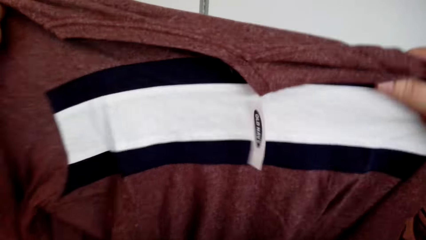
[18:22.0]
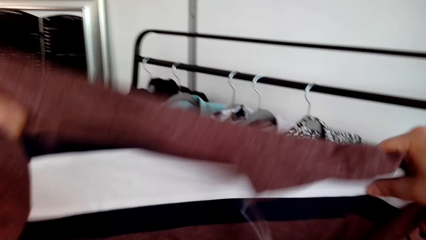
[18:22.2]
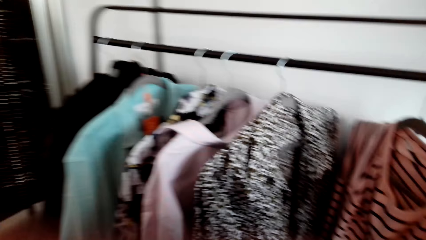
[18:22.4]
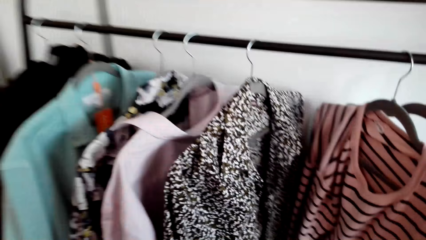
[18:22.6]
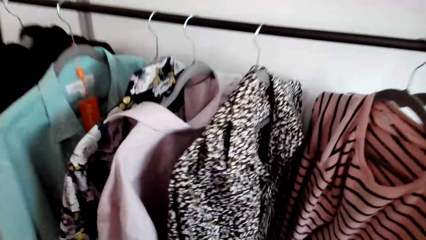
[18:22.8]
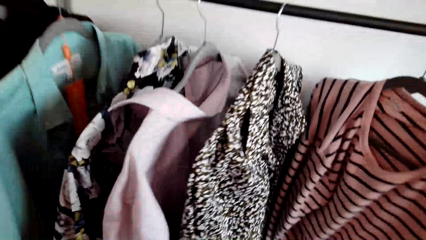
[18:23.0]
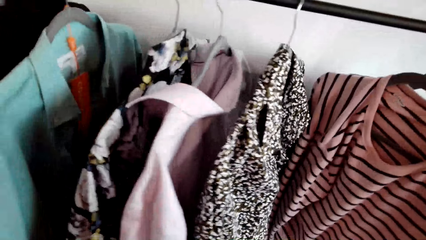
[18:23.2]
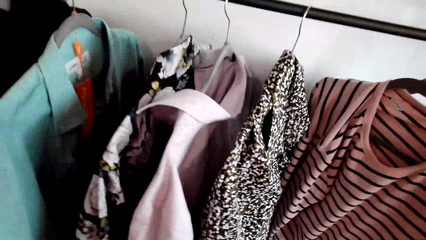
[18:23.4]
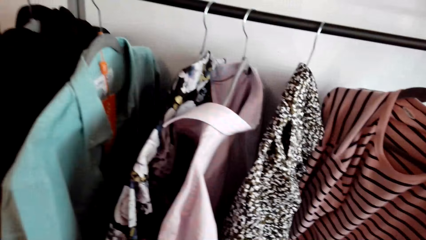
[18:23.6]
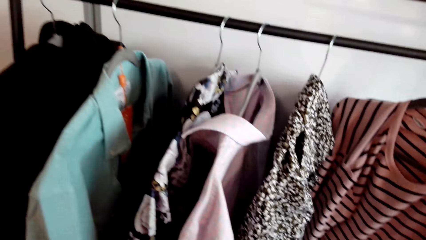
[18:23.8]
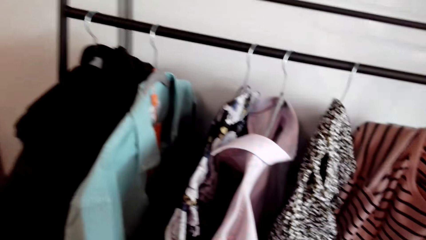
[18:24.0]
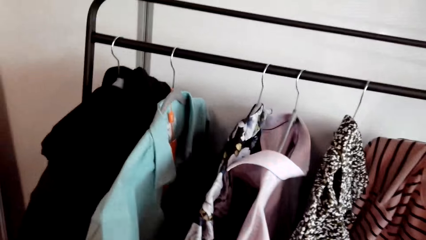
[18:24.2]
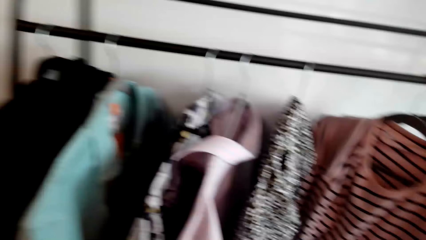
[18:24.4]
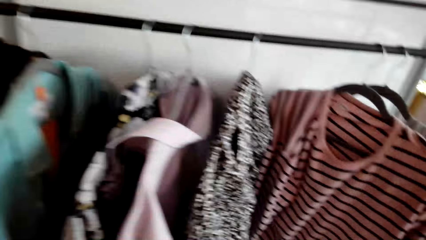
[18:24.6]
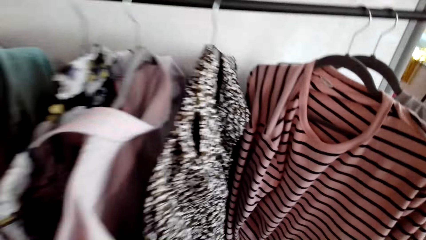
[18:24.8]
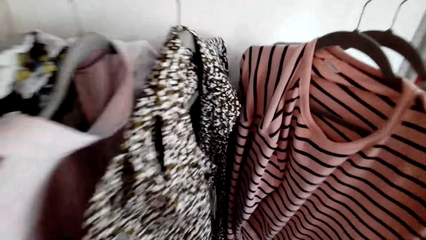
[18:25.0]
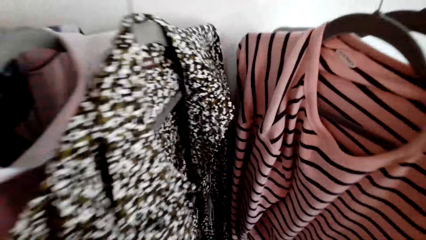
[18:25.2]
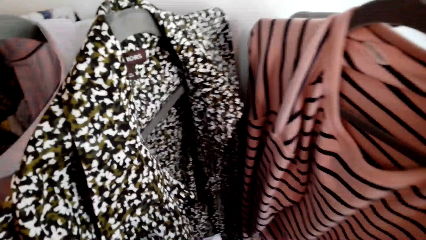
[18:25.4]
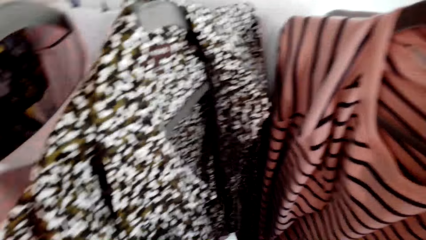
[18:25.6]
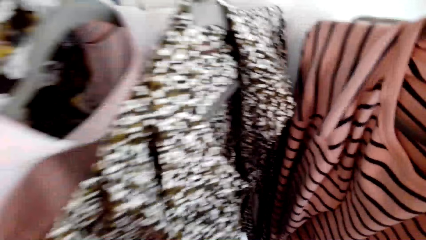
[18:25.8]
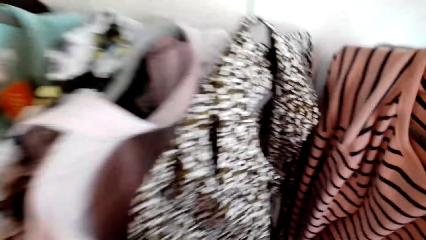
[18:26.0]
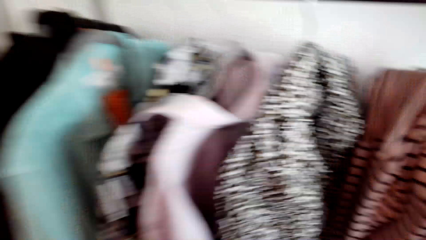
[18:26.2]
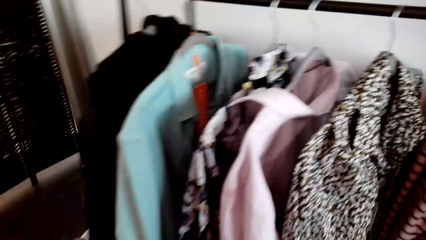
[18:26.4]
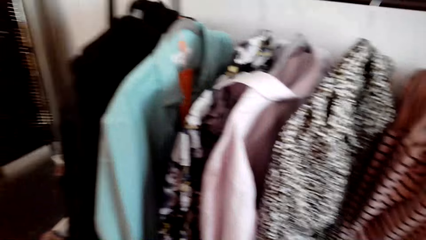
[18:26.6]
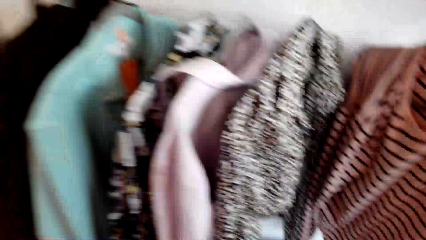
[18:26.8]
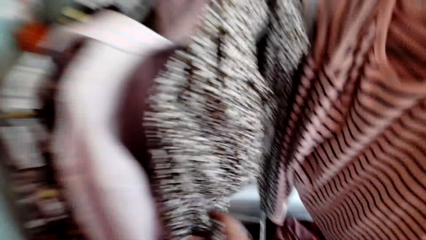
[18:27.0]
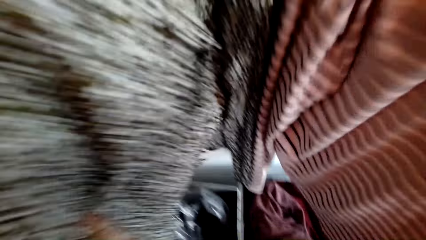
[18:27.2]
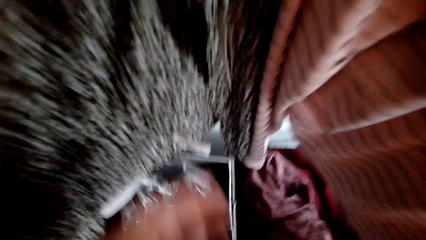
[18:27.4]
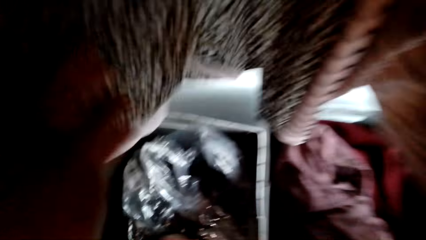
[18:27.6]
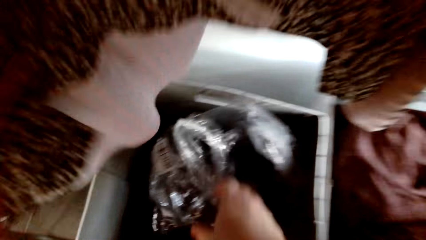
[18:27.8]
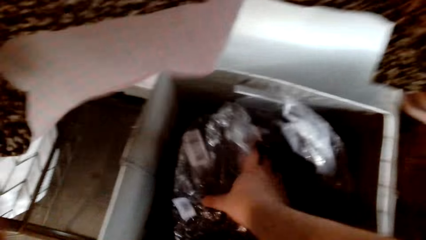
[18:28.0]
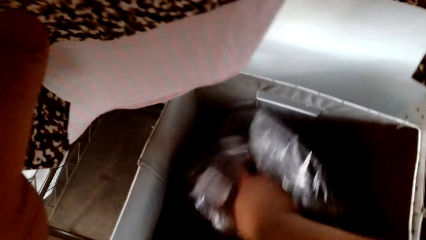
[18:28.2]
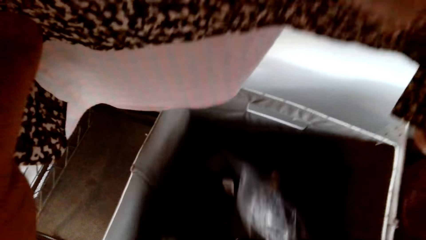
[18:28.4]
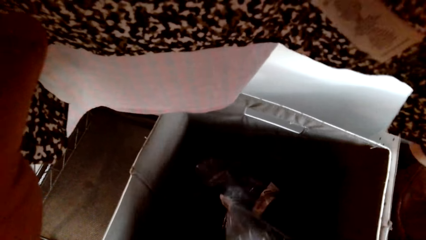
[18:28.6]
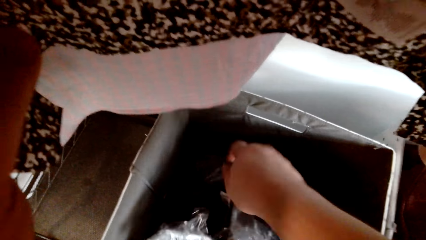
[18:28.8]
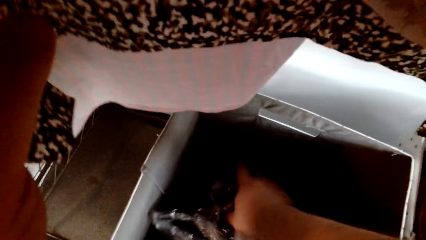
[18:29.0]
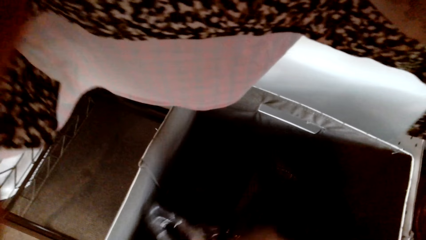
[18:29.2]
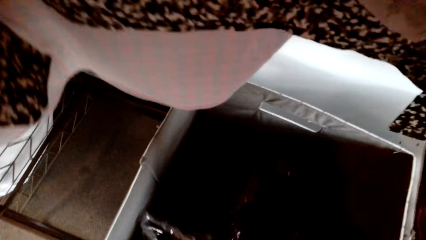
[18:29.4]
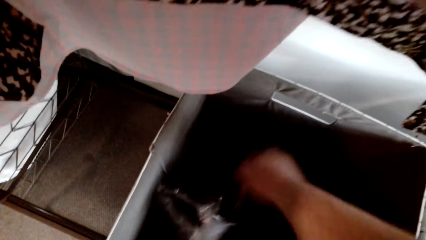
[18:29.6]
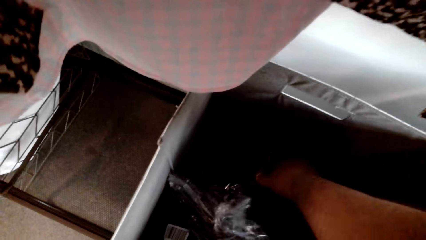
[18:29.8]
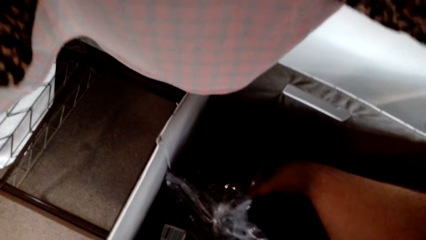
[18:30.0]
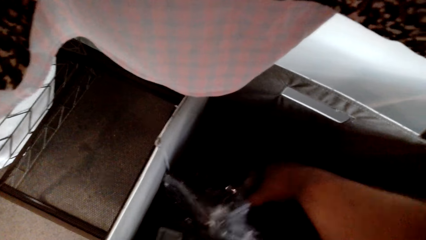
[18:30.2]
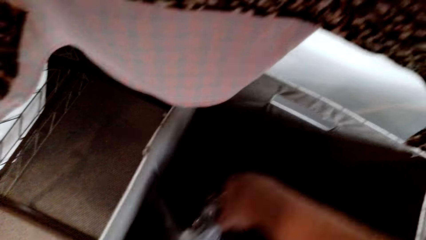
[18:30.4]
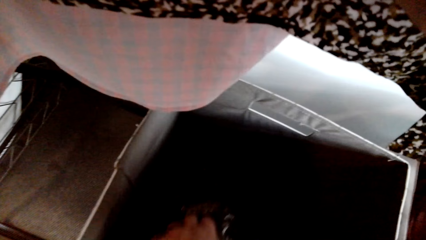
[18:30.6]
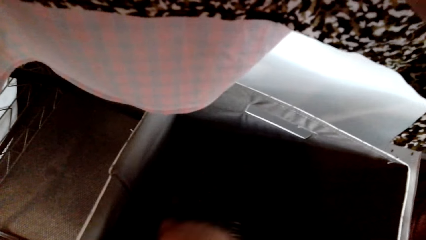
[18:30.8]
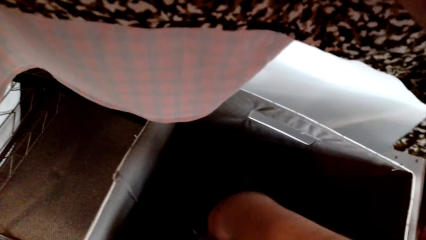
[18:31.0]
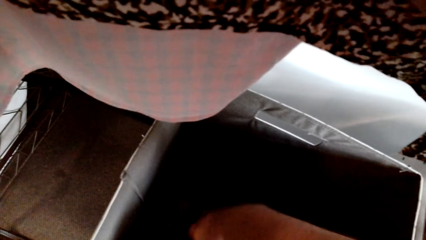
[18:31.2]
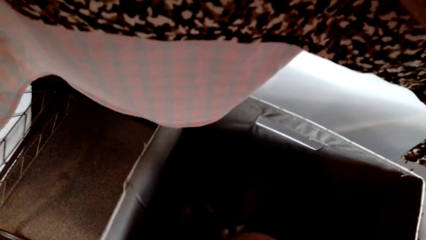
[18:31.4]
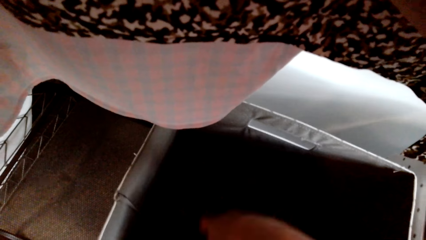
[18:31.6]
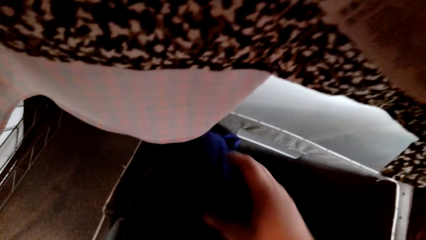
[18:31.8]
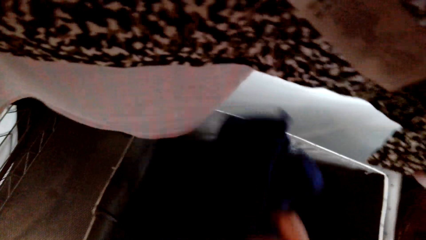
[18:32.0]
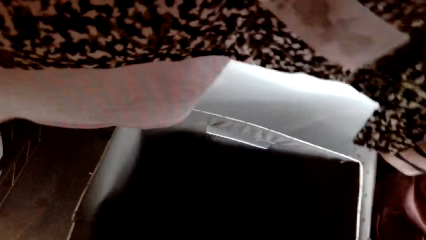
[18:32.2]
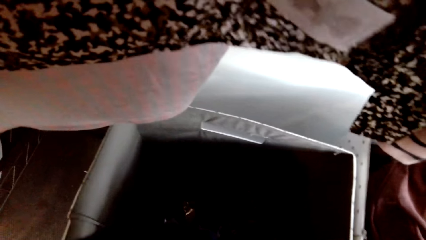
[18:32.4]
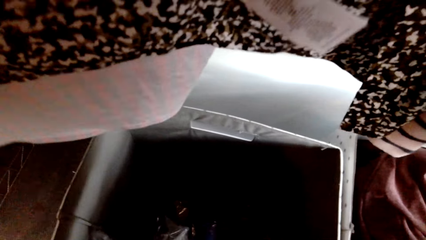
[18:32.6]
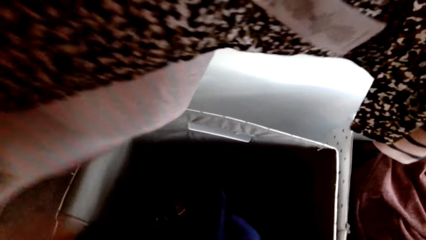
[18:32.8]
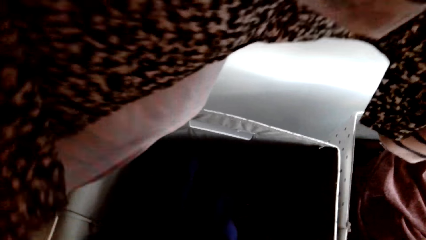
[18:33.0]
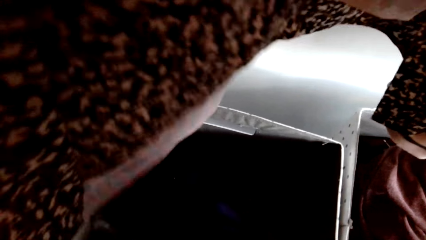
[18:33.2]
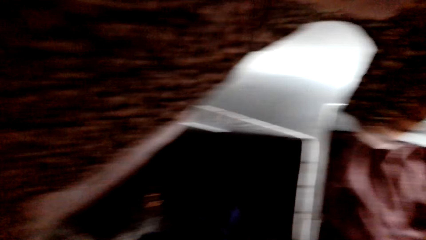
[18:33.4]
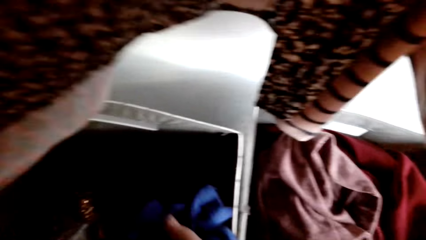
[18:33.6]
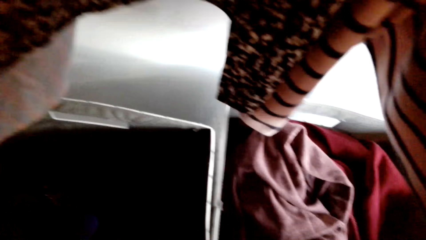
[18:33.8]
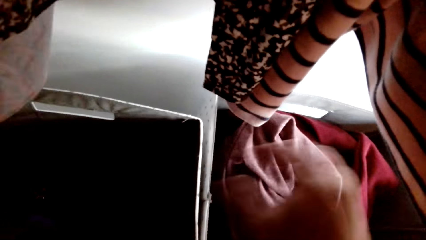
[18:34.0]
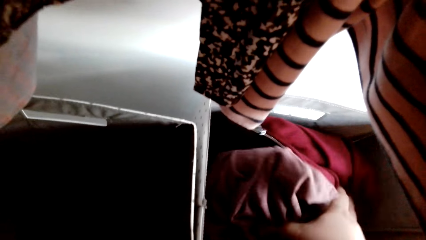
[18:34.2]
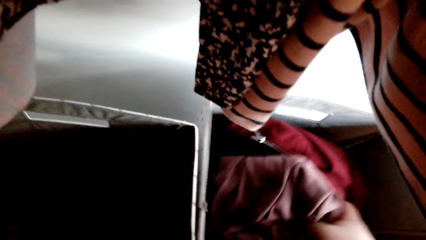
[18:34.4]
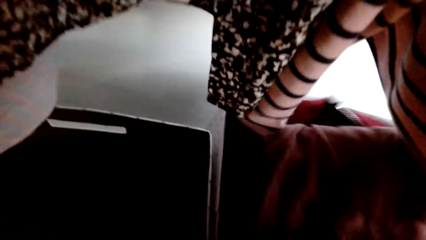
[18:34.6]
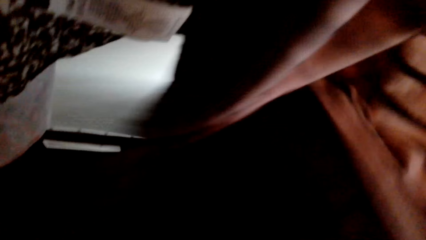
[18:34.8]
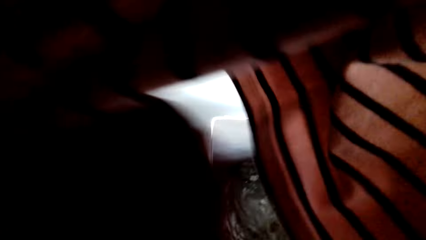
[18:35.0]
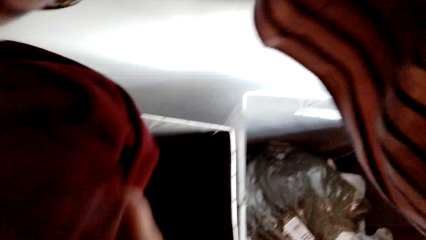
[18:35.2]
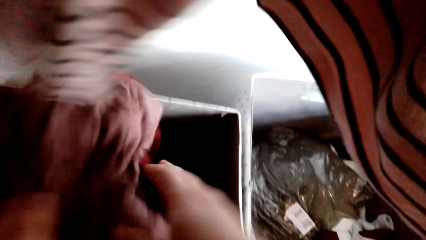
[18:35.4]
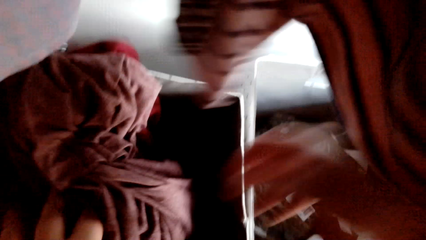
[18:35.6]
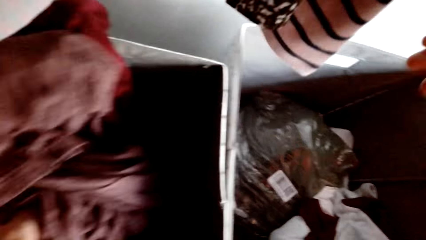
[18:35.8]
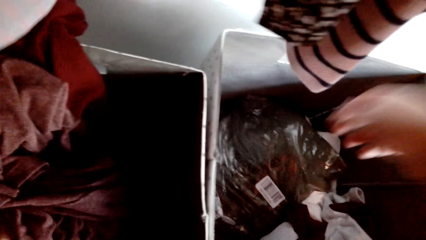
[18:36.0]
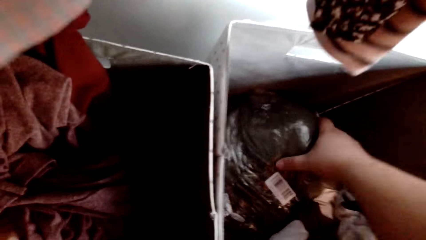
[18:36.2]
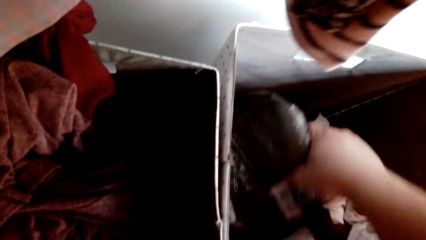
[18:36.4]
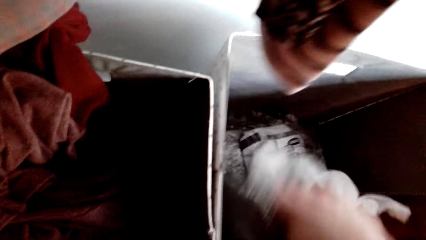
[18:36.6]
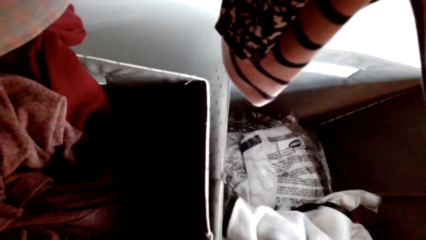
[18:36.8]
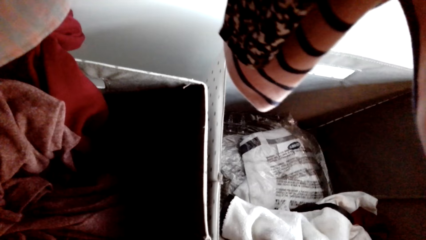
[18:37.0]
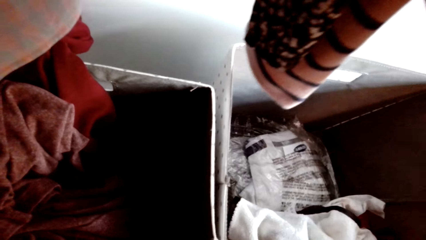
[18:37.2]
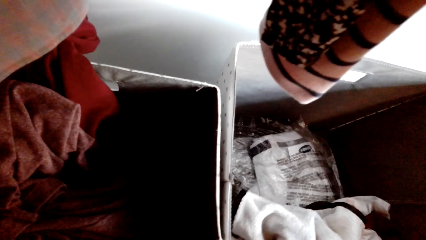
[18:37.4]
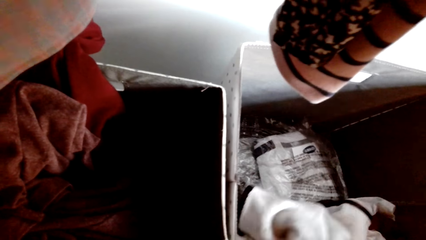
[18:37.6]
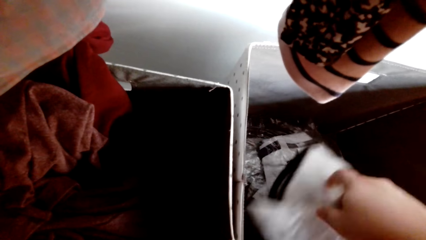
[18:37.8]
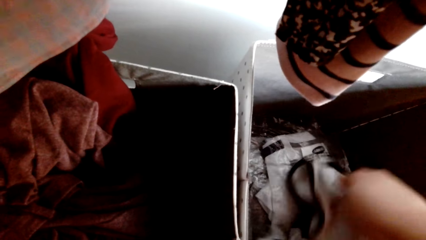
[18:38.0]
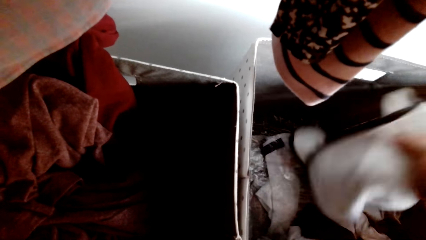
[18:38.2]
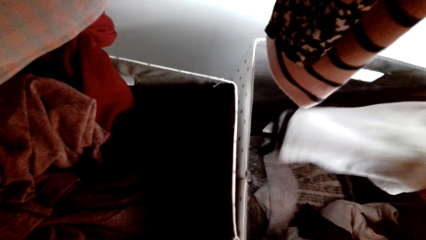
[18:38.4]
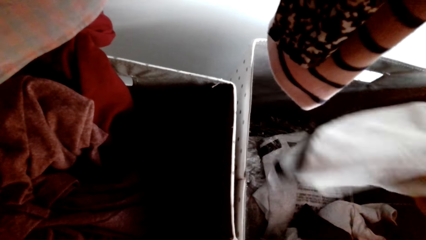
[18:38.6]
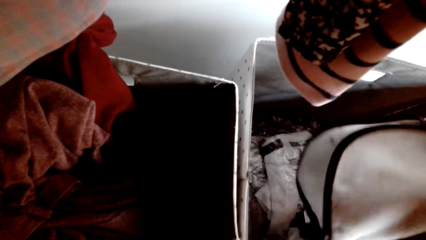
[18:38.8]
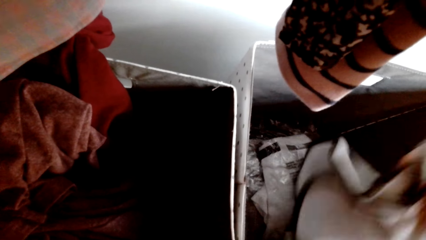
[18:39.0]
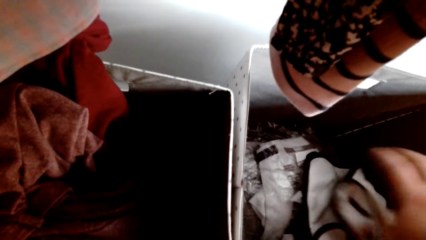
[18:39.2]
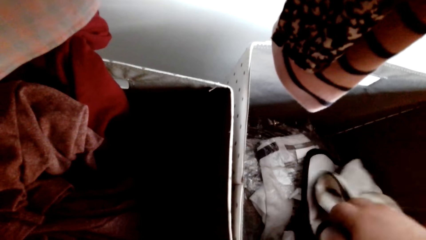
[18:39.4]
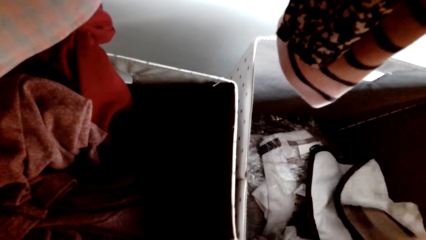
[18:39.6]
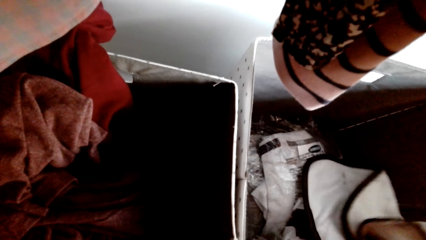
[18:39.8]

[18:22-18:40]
The camera wearer puts the shirt in the box. They search in the box of clothes. They pick clothes in the box. They move the clothes in the box. They place the clothes in another box. They search in the other box.
